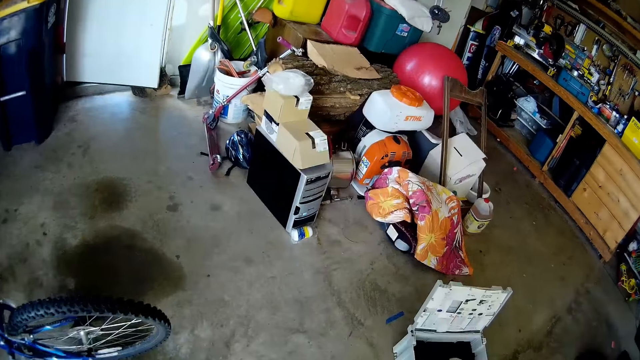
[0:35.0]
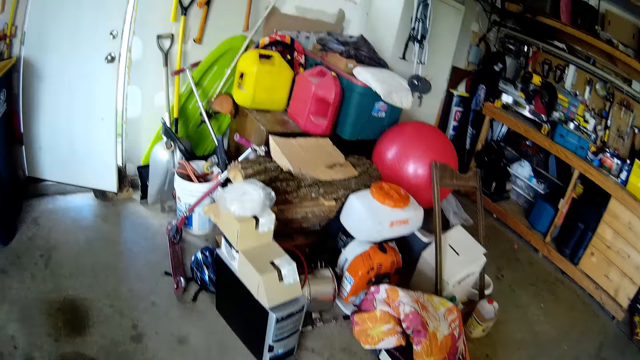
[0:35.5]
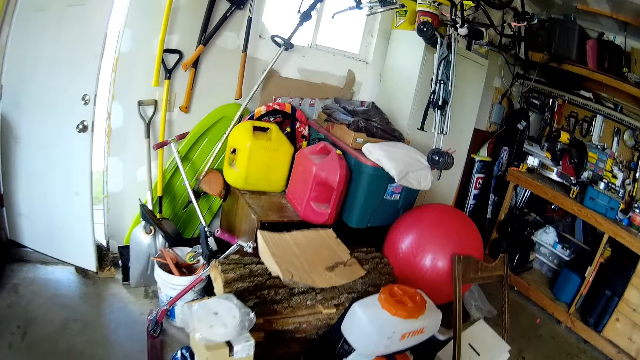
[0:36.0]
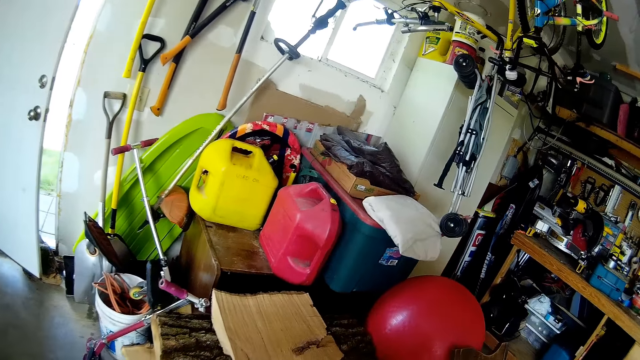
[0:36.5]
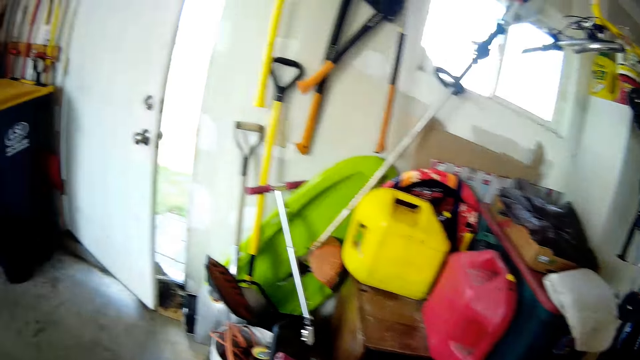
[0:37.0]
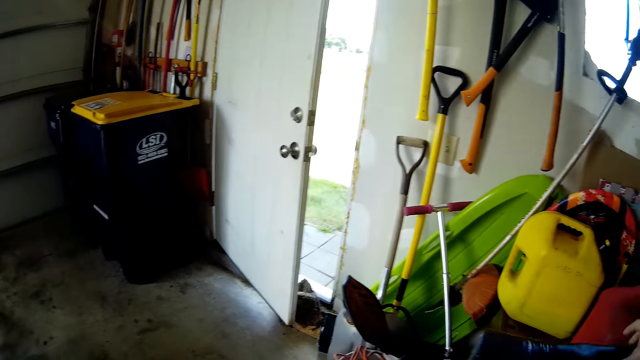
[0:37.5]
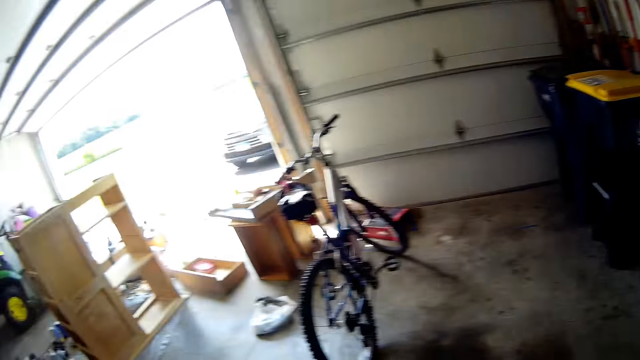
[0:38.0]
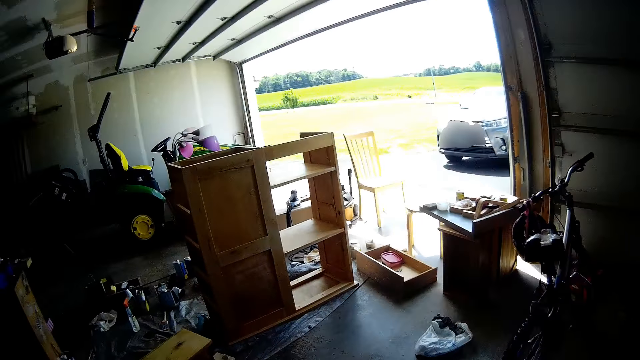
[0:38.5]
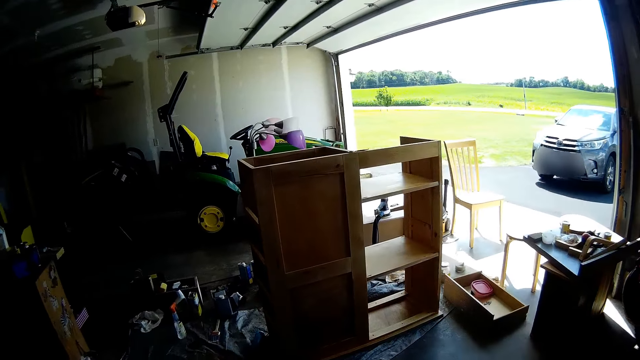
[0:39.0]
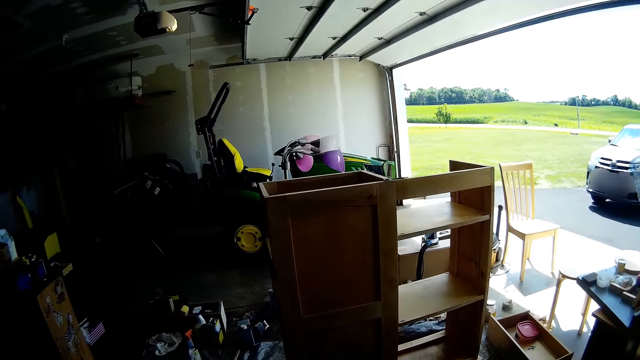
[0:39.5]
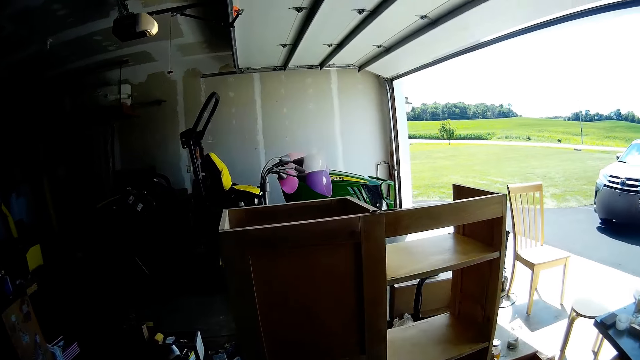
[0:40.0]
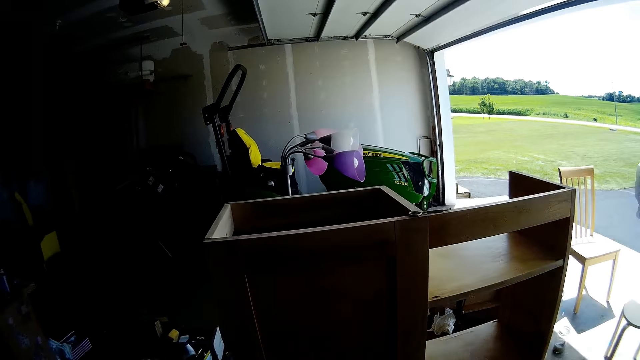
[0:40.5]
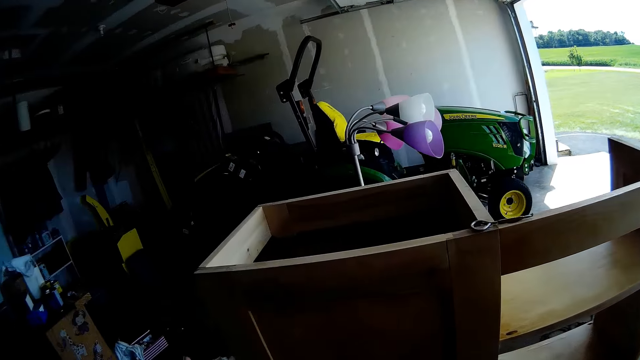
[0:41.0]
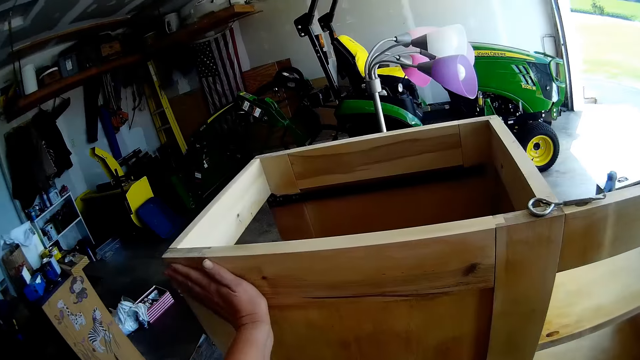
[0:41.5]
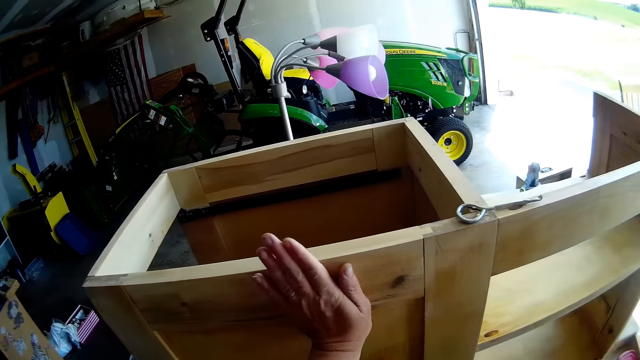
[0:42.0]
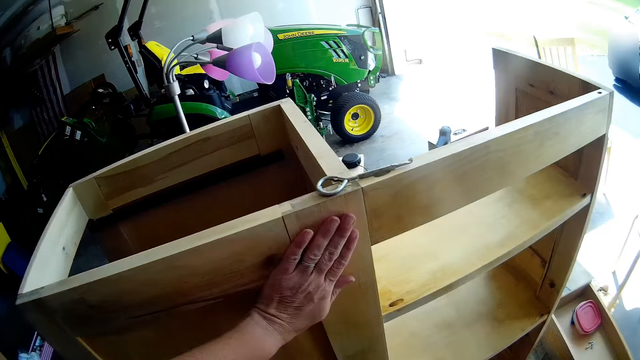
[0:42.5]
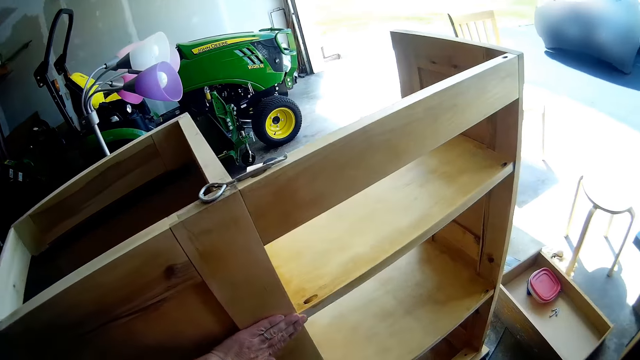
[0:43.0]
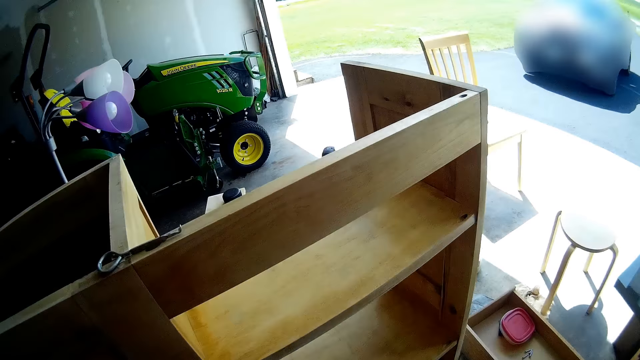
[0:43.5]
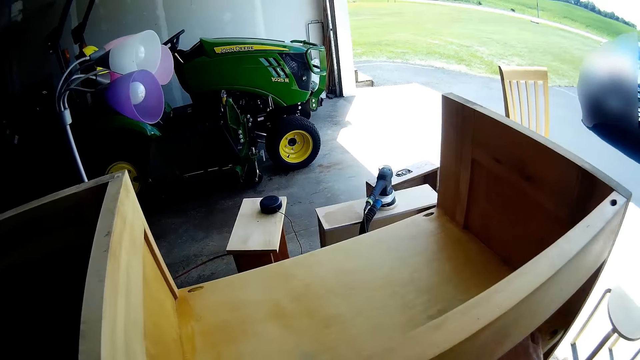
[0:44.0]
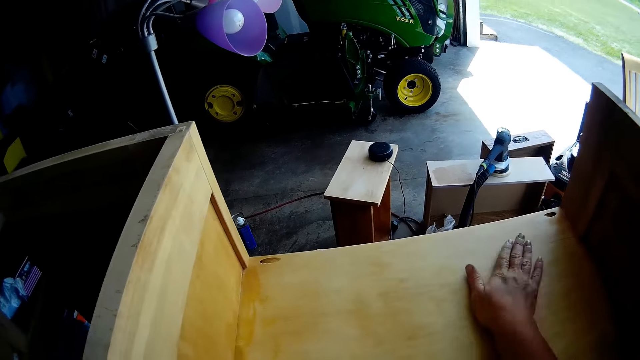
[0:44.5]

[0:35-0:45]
The camera wearer touches the surface of the wooden cabinet with her left hand.

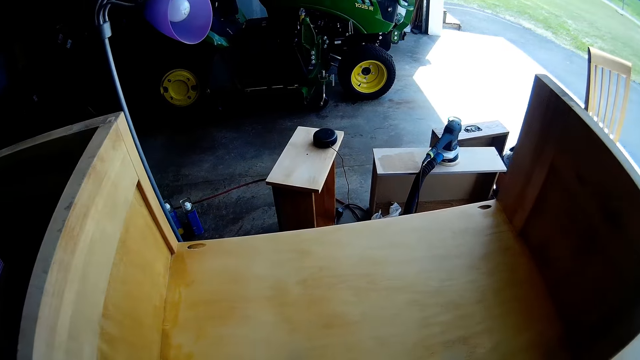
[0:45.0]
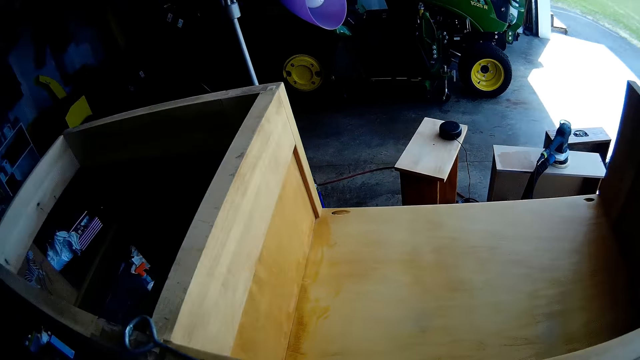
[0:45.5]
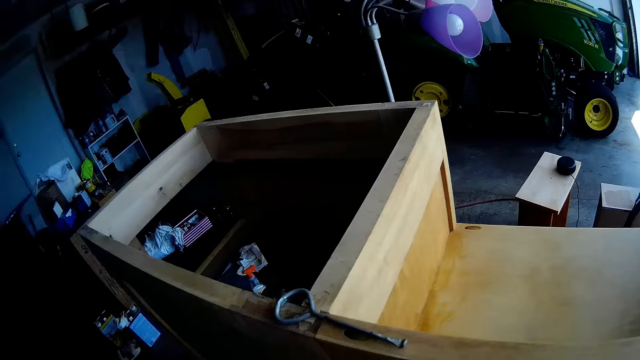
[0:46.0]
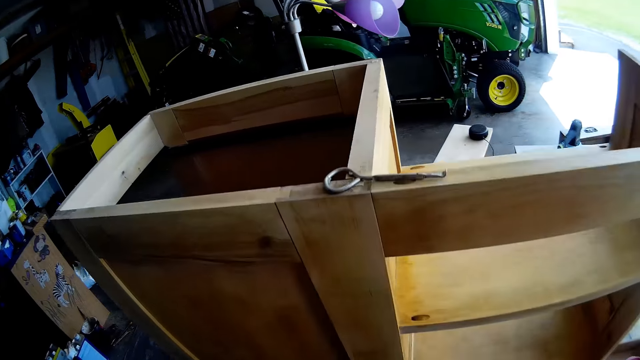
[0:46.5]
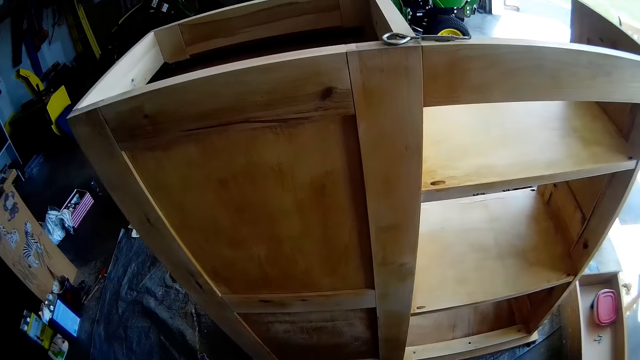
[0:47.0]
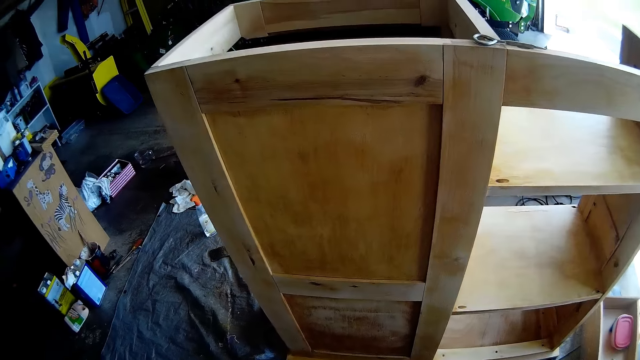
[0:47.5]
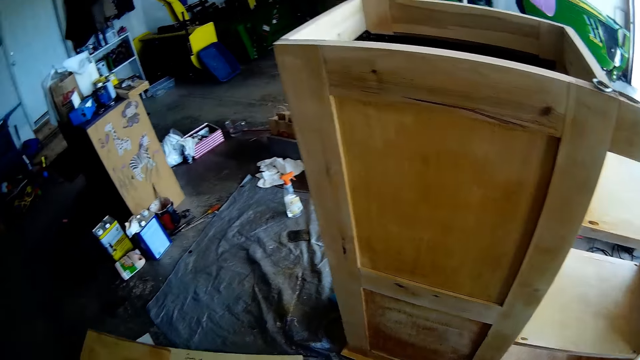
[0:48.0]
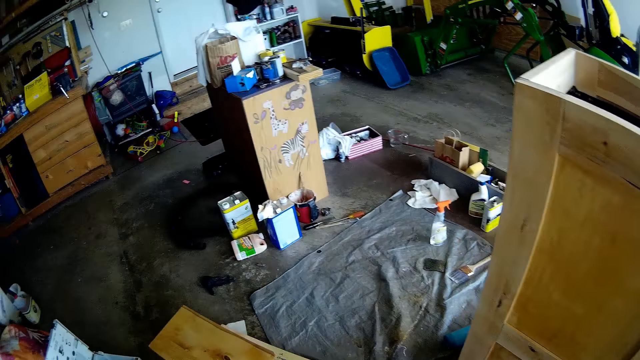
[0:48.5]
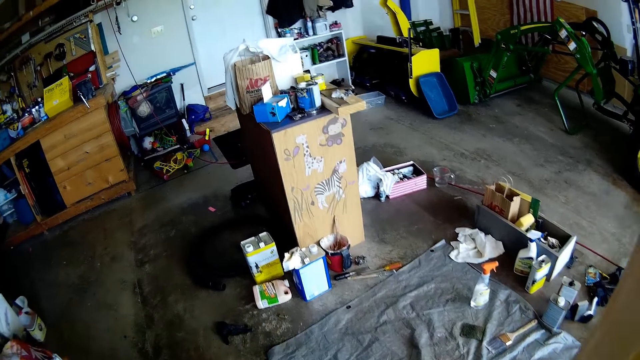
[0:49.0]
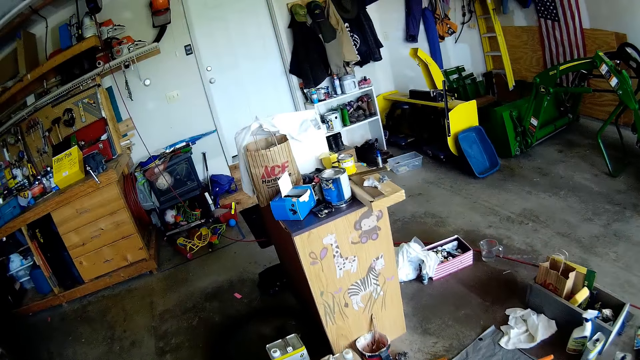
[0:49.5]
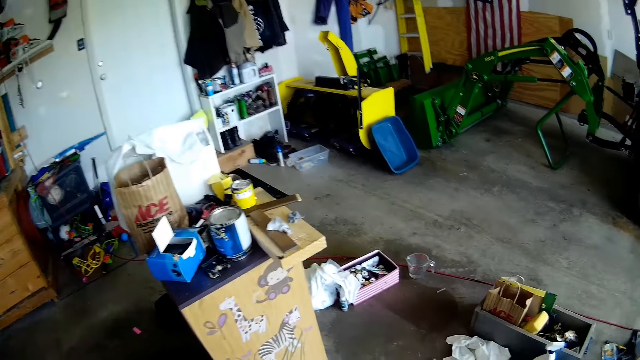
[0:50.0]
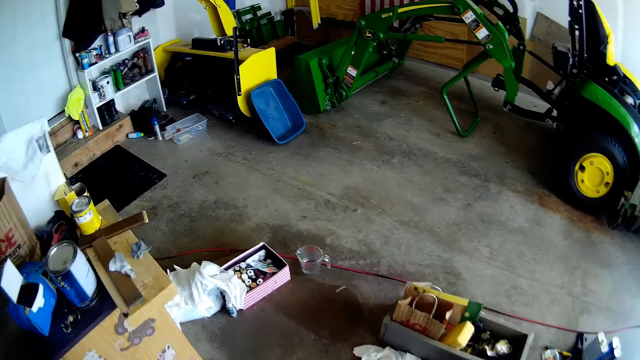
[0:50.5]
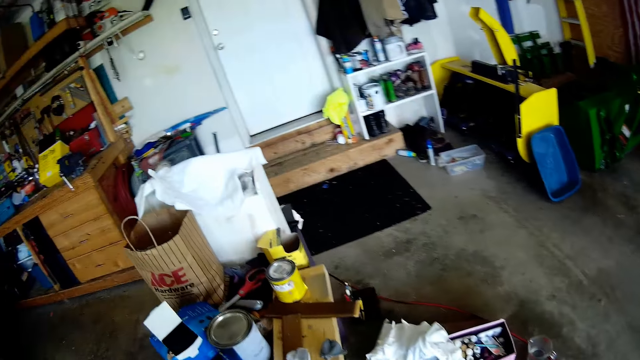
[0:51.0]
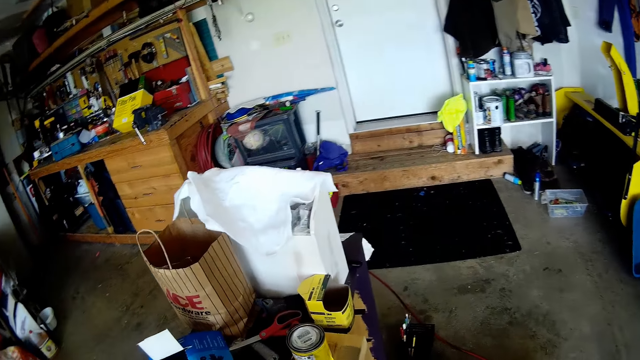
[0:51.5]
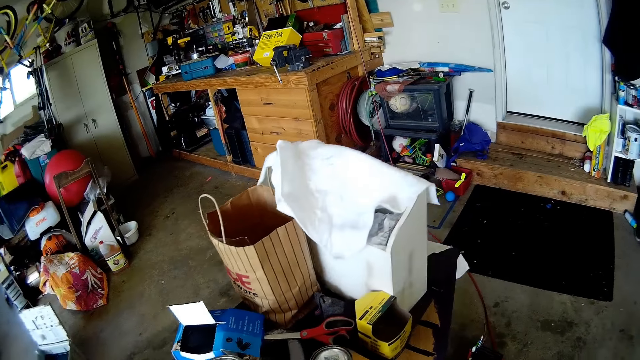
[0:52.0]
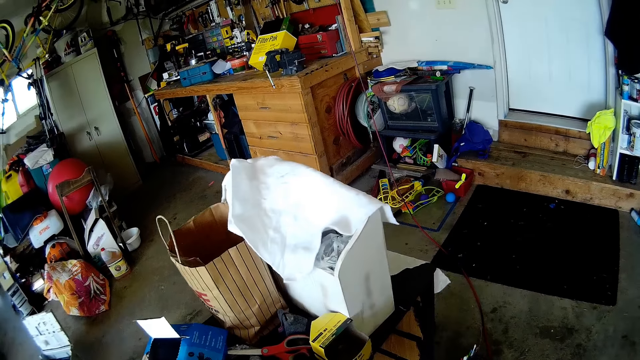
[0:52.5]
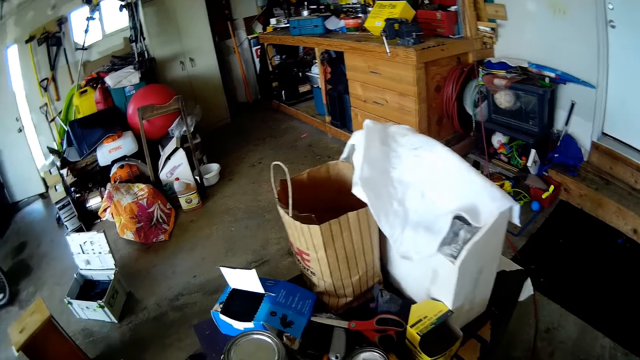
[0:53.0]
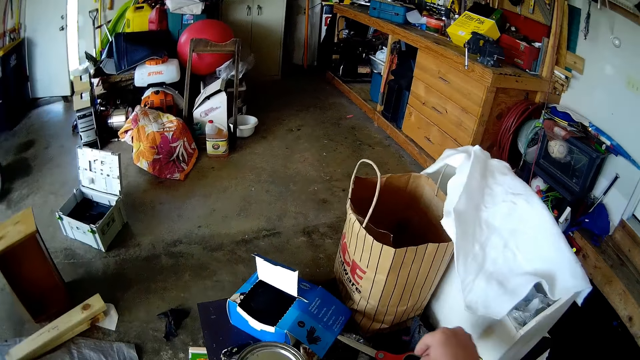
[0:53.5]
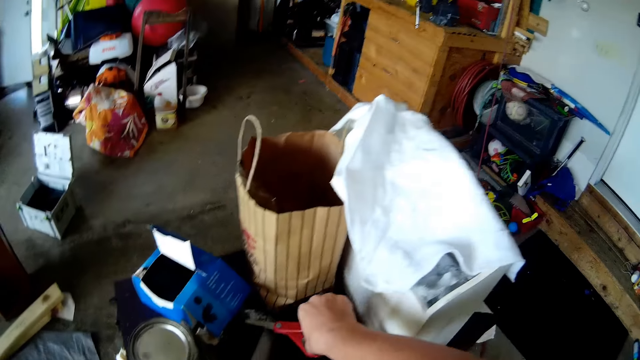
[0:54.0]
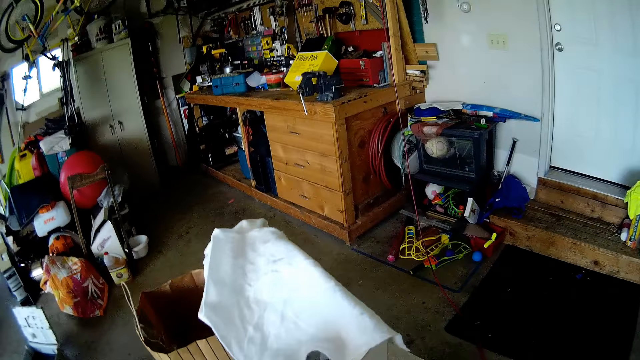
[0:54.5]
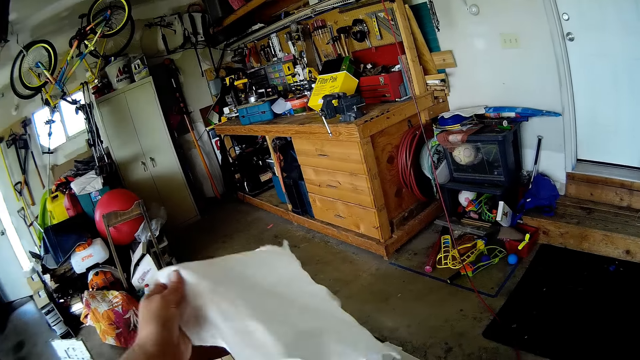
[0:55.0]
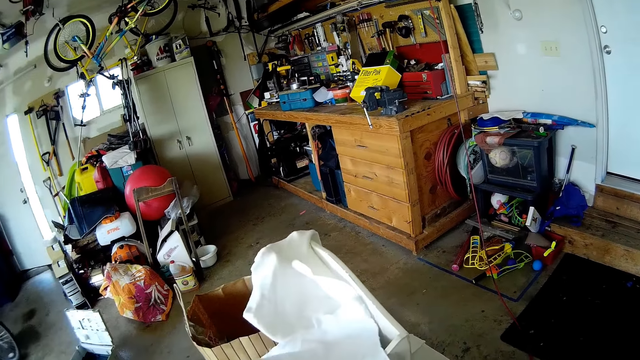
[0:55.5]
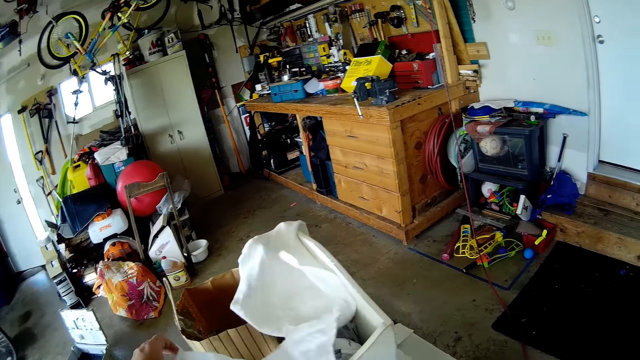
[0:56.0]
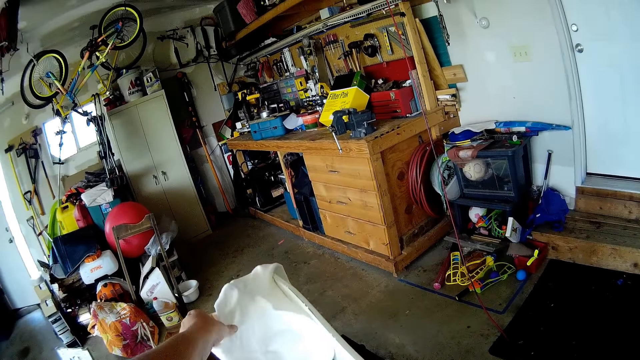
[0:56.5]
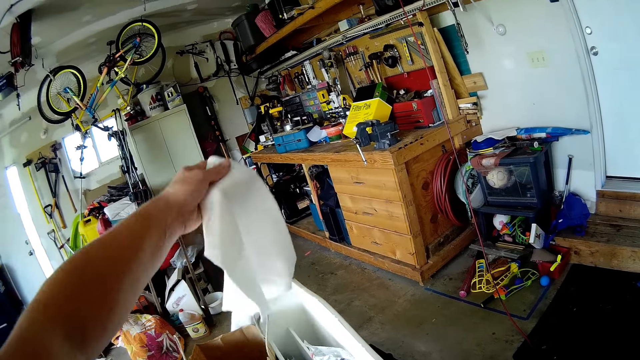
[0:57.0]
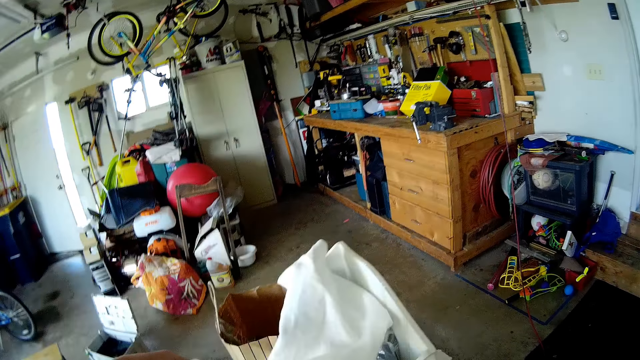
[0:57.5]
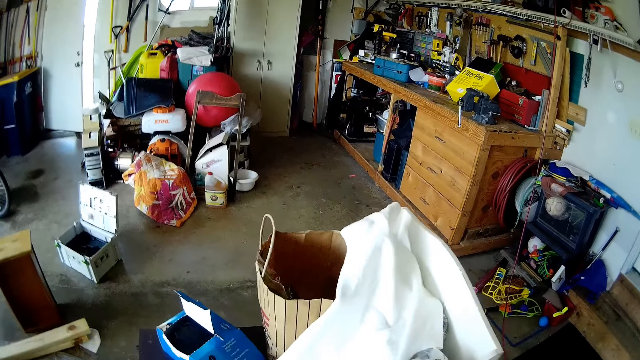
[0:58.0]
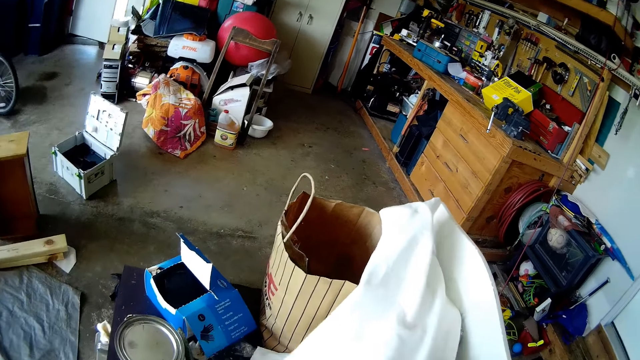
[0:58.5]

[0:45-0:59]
The camera wearer walks around the garage. She picks up a pair of scissors with her right hand. She picks up a white kitchen towel.
